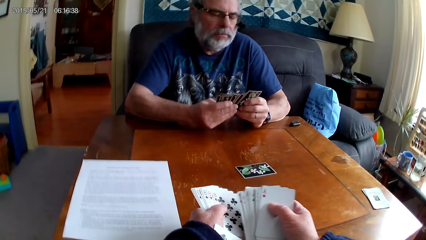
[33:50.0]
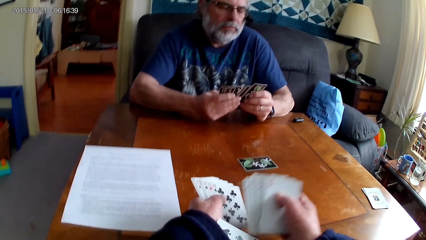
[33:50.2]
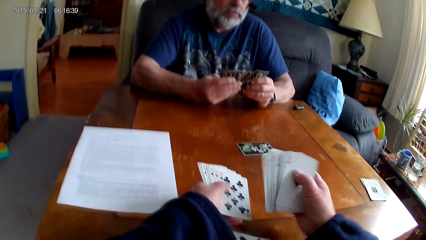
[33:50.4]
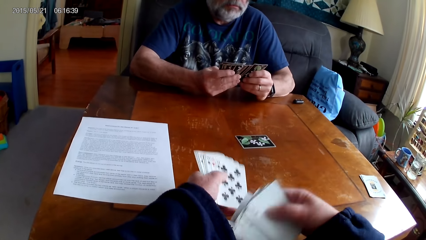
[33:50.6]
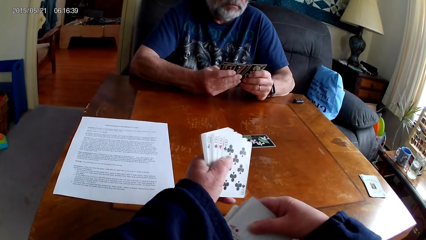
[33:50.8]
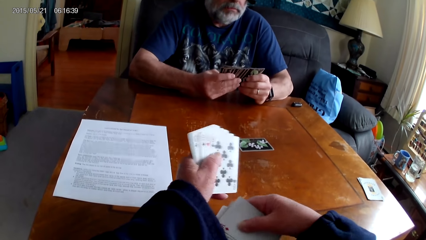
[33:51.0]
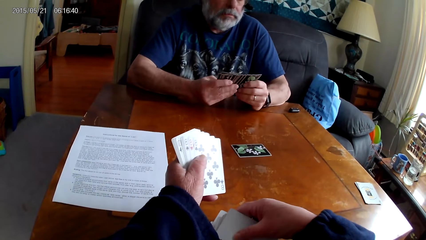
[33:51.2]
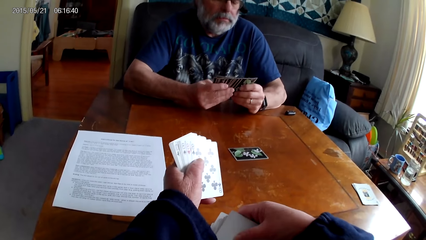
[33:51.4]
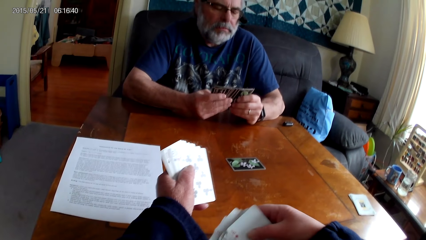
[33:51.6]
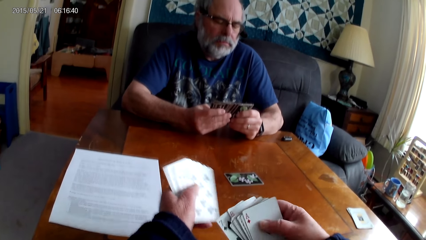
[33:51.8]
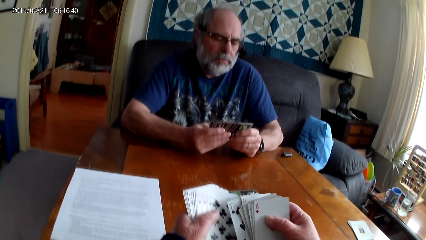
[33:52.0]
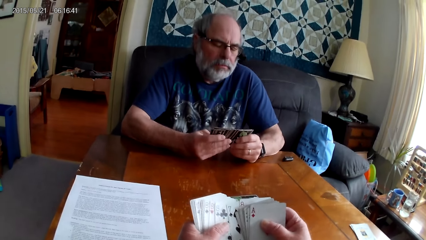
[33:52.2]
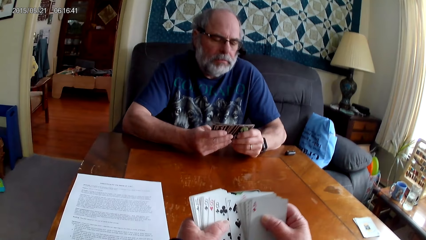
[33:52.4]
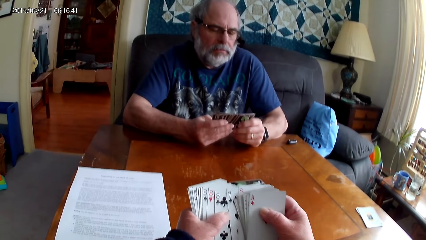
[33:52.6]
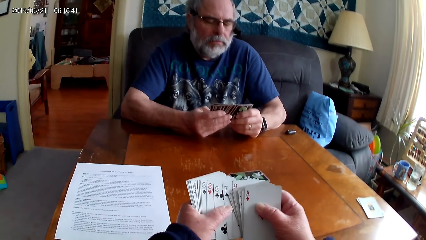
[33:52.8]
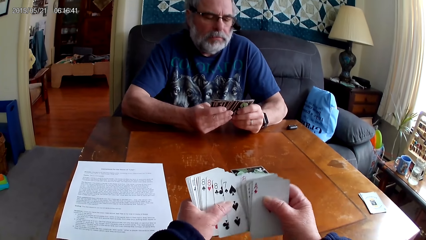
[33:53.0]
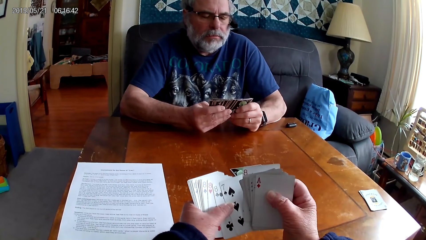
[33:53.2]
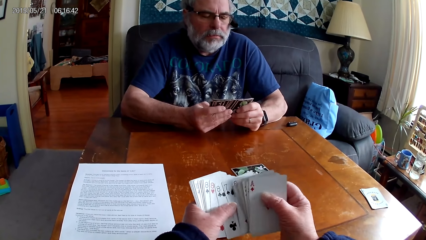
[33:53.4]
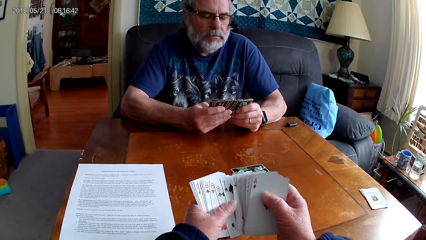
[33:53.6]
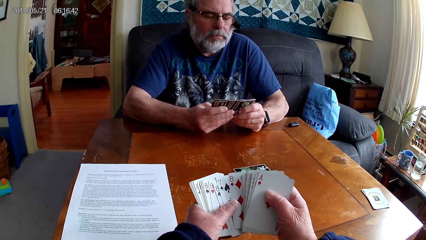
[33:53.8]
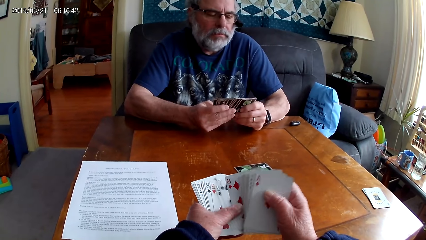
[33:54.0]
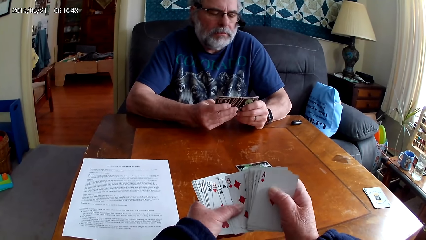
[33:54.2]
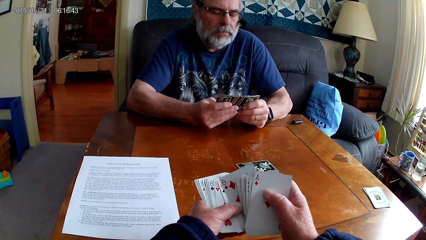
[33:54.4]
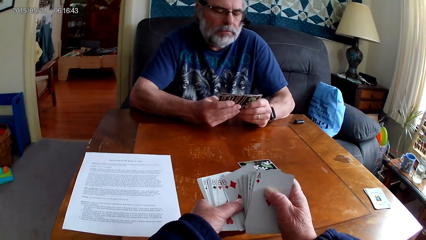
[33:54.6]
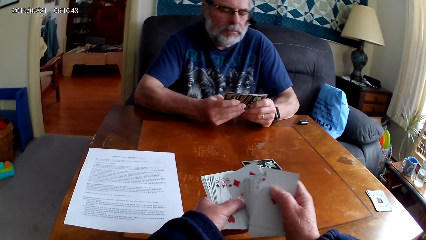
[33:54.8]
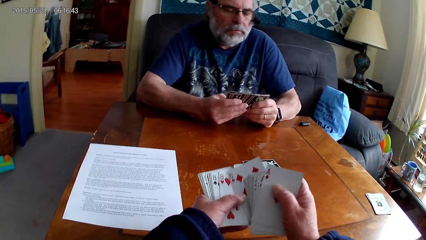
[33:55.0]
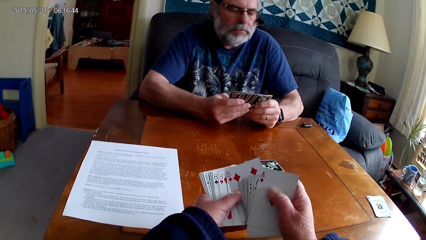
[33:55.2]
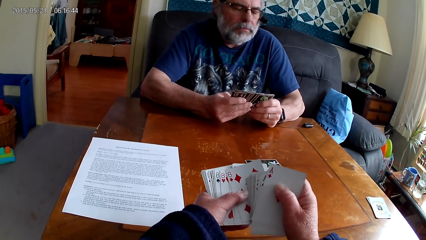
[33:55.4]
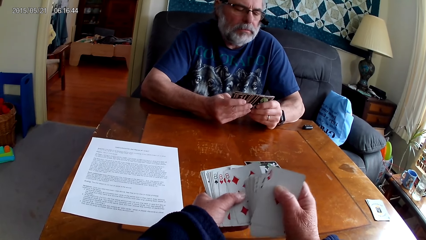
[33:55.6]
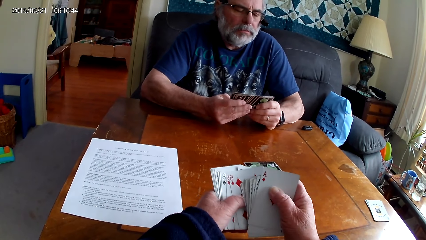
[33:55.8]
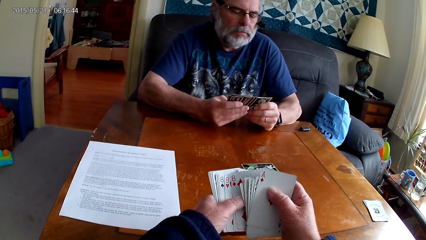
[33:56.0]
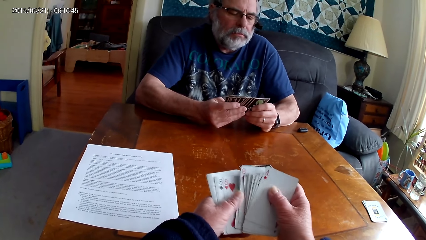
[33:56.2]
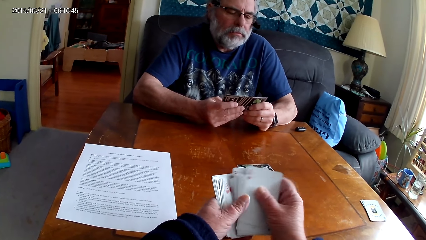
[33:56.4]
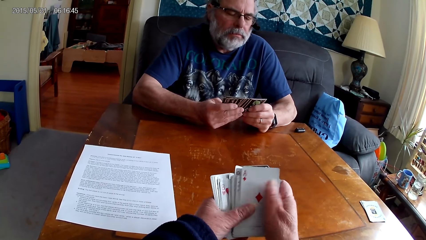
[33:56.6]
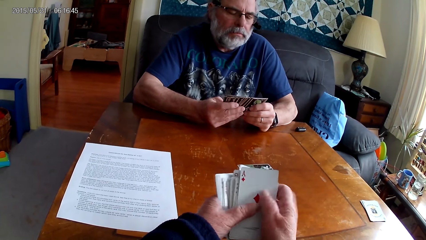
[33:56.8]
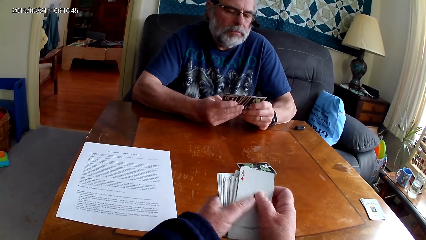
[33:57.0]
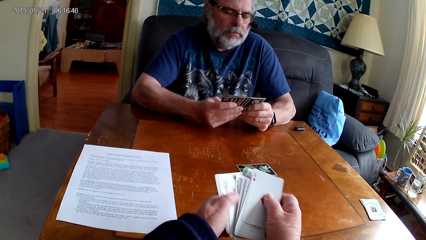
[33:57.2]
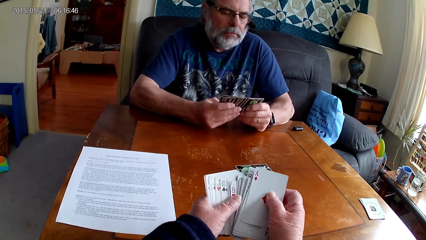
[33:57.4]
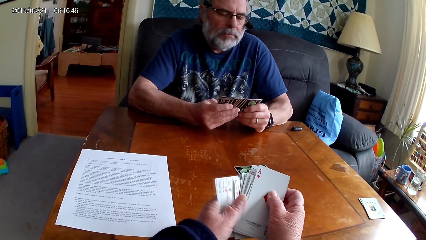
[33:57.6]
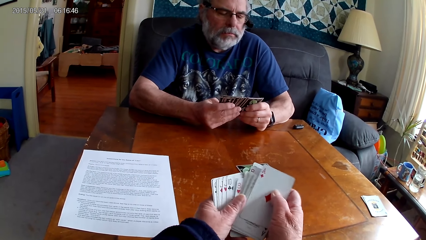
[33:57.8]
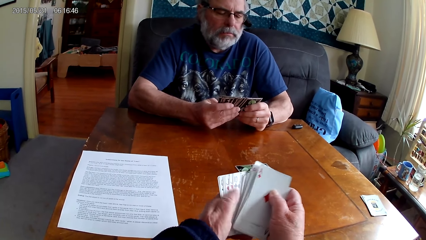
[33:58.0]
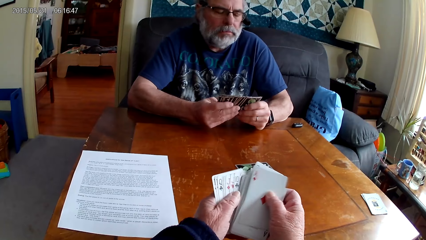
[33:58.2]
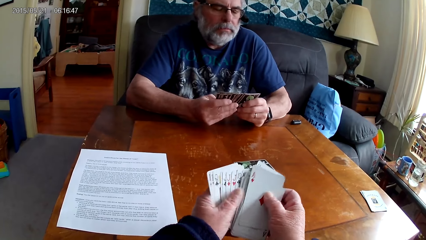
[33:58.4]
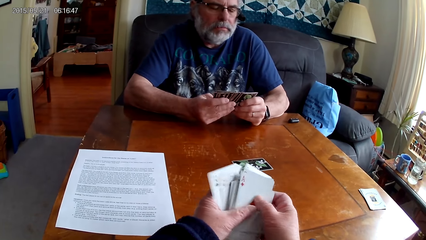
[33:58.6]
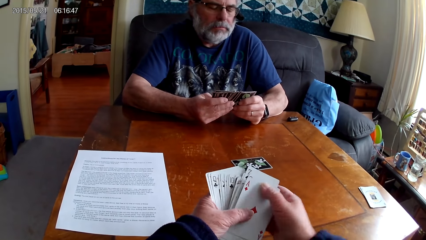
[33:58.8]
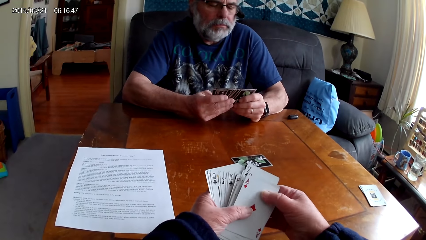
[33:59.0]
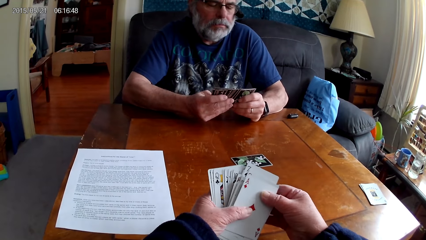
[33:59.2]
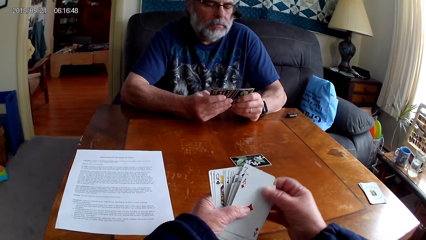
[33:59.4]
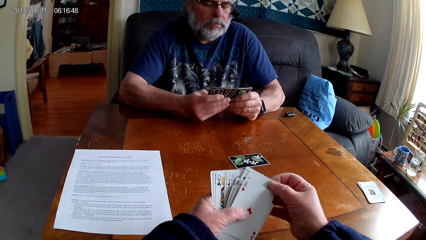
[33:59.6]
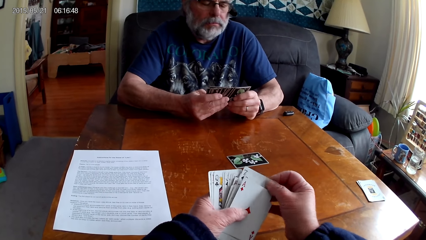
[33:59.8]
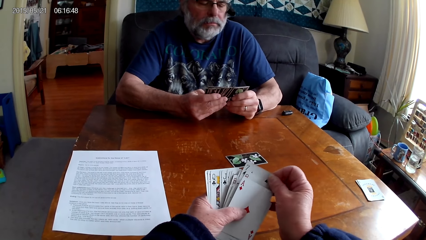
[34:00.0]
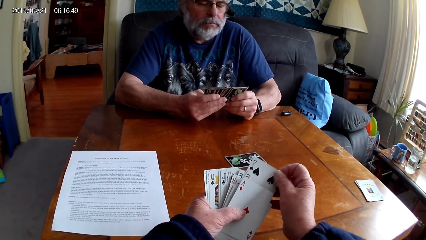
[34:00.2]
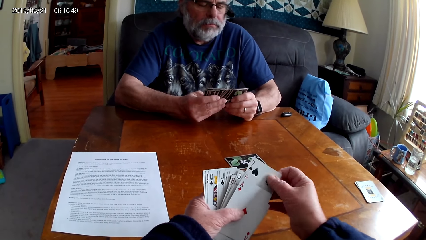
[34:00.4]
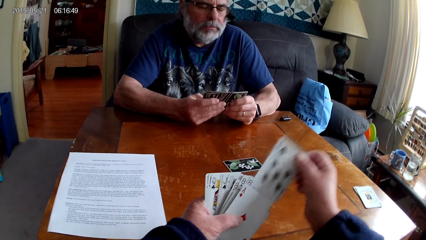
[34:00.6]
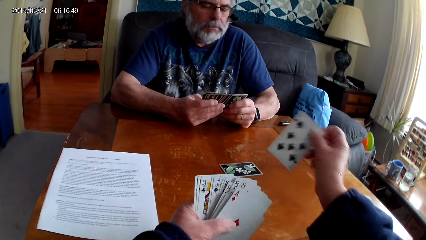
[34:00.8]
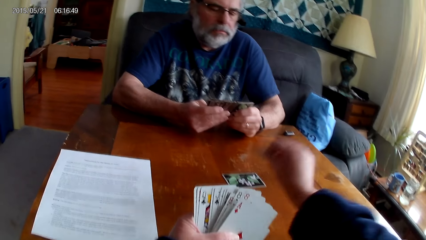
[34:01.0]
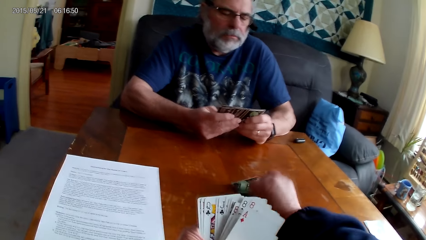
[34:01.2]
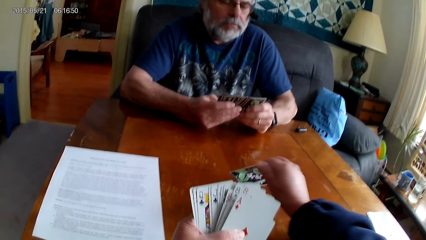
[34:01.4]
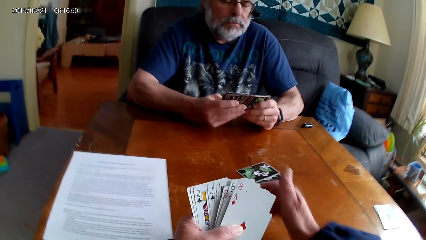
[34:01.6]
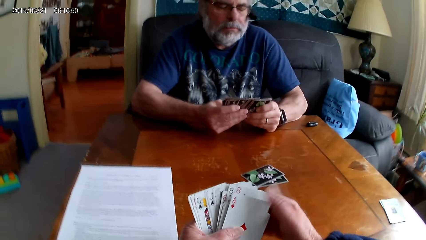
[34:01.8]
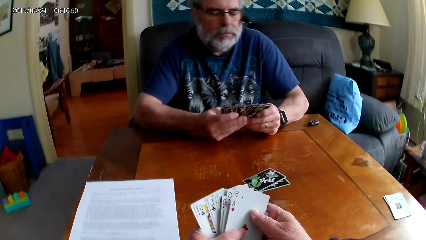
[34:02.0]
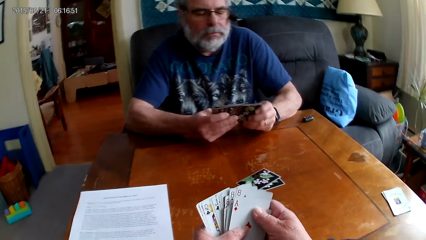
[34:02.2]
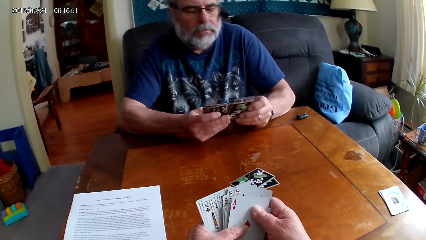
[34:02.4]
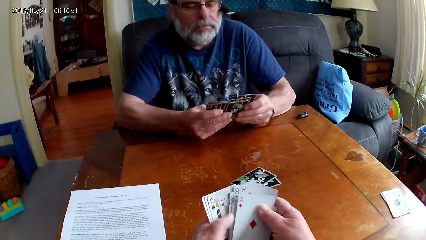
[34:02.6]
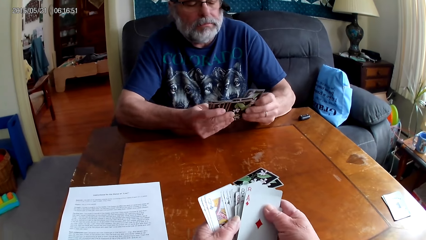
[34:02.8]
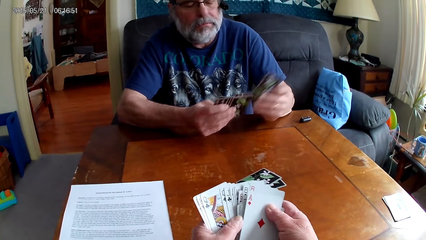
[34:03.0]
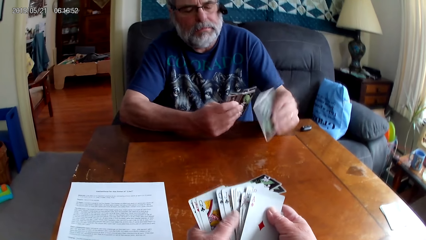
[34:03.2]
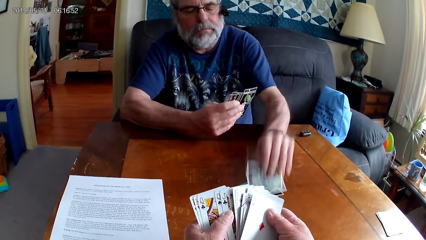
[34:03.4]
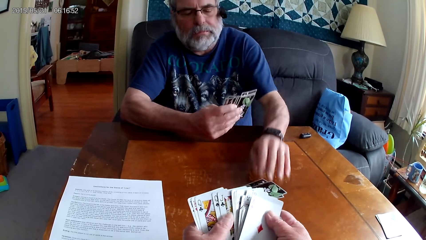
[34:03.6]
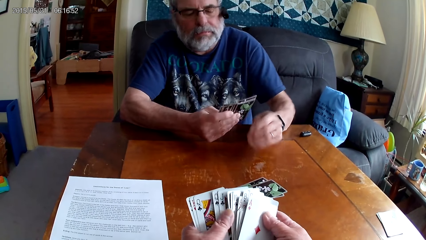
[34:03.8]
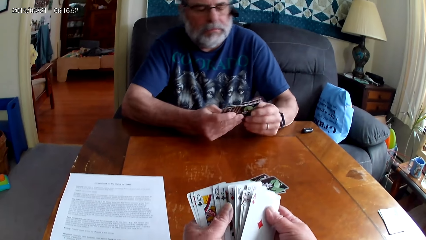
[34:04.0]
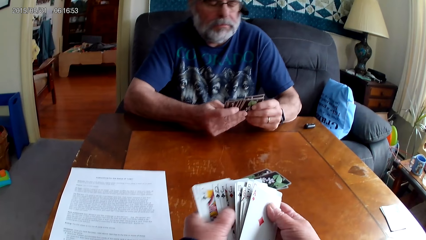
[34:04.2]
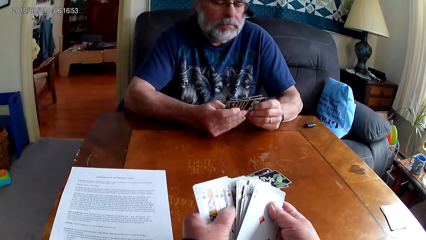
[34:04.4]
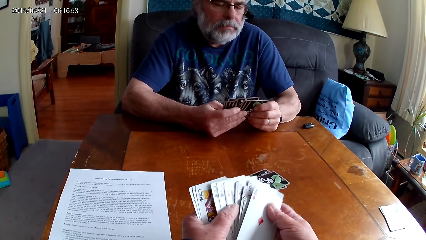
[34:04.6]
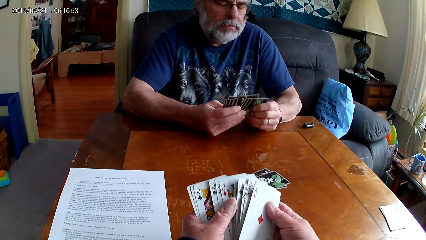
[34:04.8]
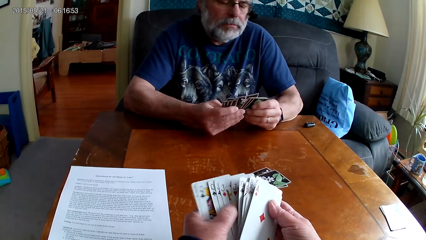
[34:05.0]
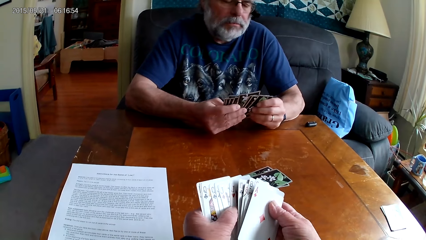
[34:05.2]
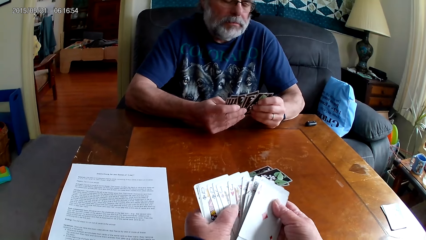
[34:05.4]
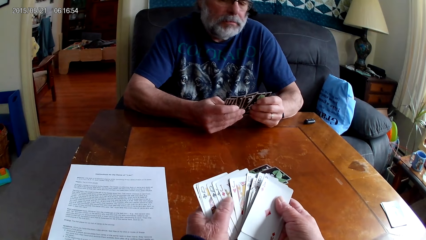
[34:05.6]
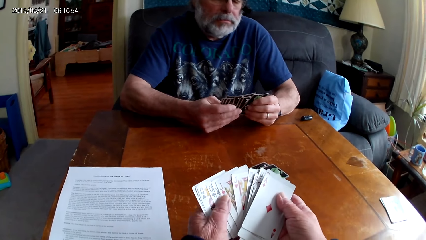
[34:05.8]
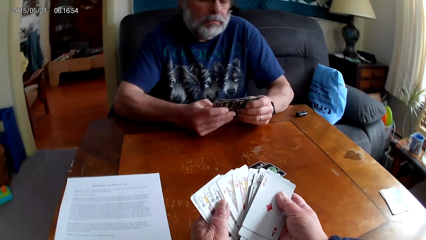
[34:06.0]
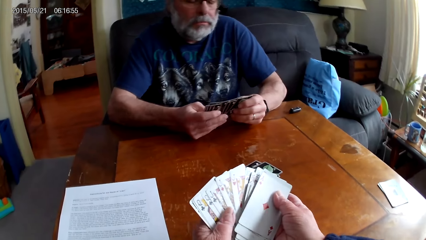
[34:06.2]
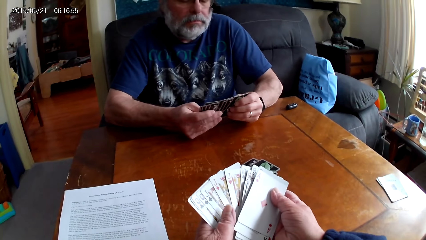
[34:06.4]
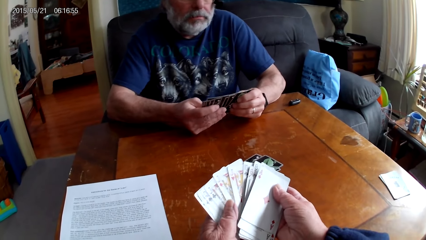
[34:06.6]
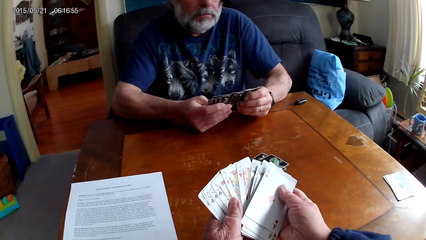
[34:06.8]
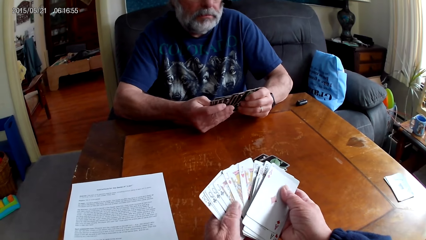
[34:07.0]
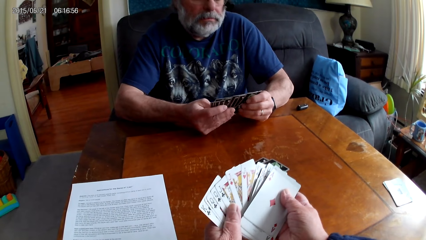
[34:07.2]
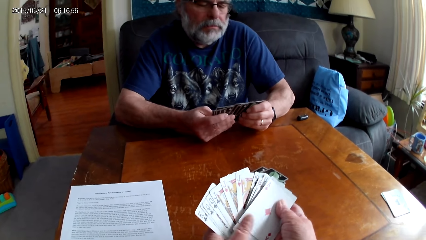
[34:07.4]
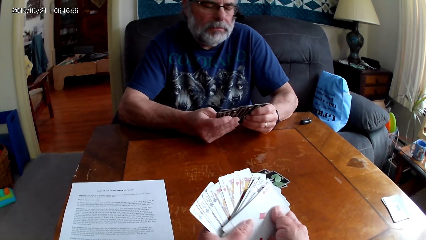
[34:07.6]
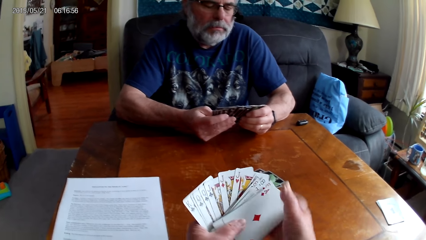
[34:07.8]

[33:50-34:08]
The camera wearer drops a card on the table. They put the cards together. They put a card on the table. They choose cards.
